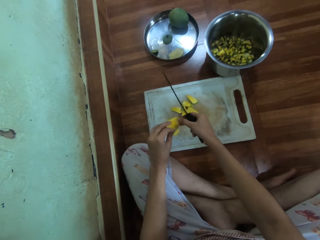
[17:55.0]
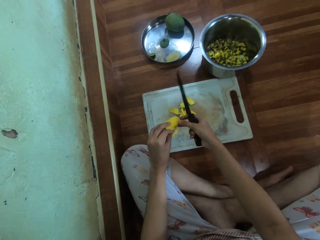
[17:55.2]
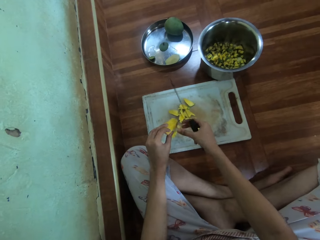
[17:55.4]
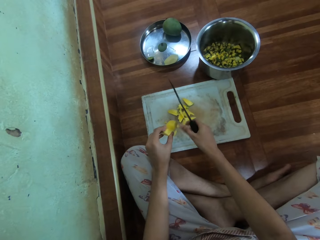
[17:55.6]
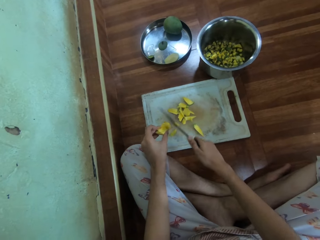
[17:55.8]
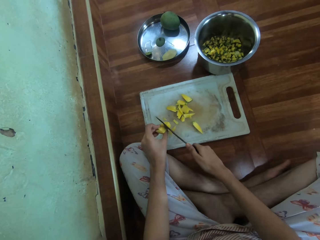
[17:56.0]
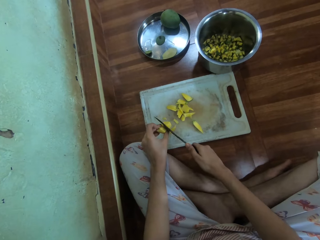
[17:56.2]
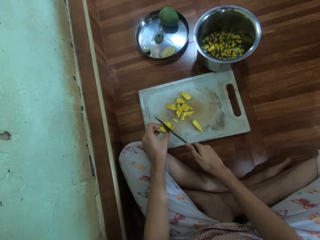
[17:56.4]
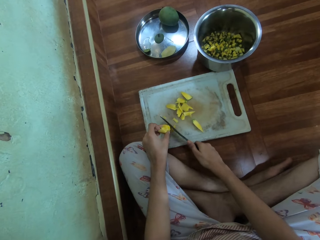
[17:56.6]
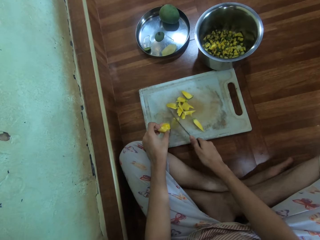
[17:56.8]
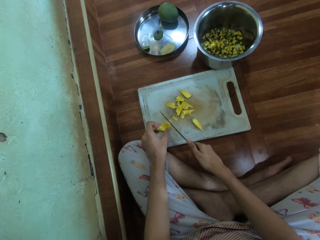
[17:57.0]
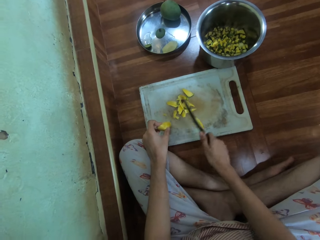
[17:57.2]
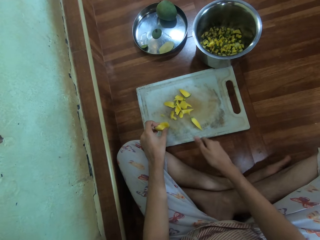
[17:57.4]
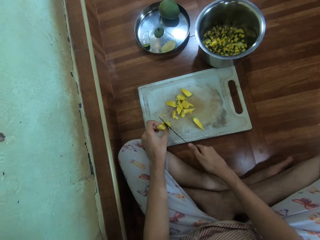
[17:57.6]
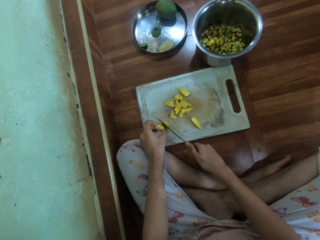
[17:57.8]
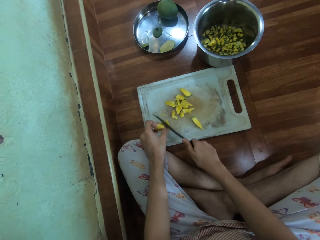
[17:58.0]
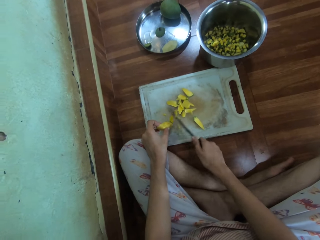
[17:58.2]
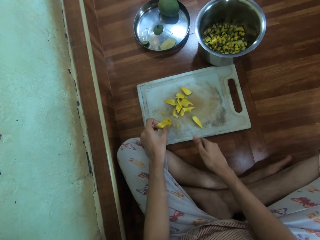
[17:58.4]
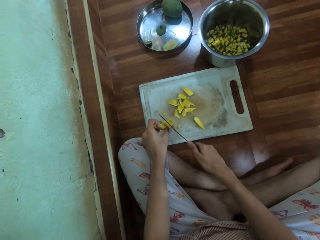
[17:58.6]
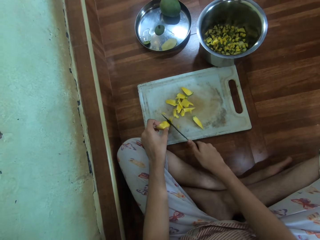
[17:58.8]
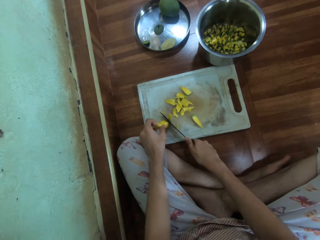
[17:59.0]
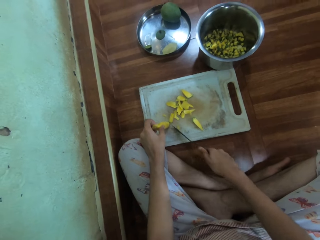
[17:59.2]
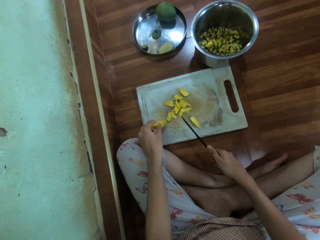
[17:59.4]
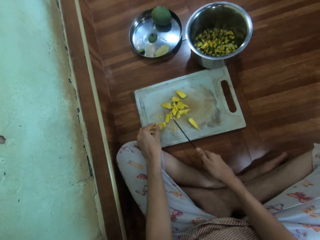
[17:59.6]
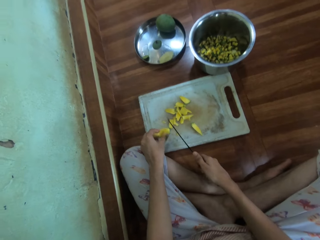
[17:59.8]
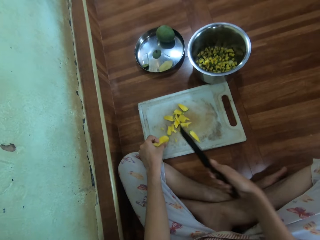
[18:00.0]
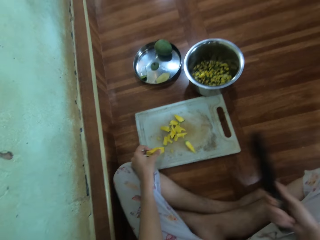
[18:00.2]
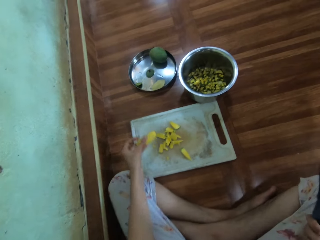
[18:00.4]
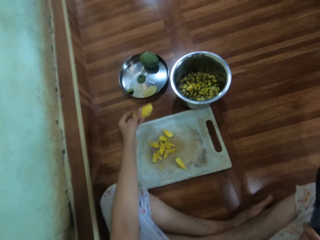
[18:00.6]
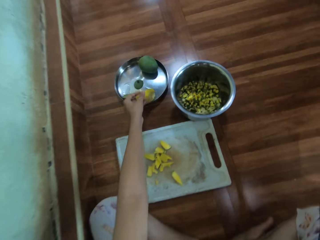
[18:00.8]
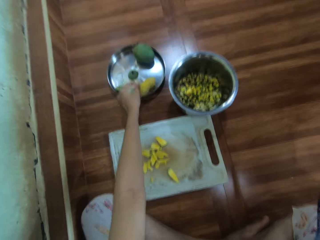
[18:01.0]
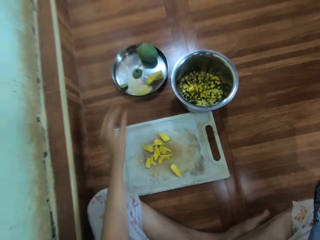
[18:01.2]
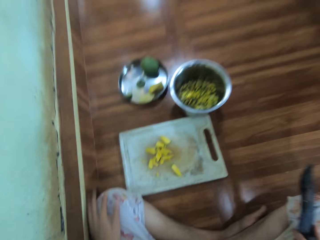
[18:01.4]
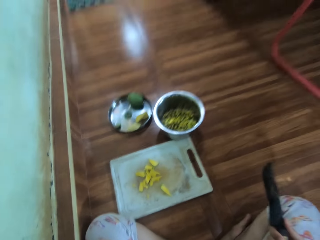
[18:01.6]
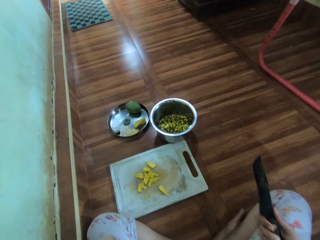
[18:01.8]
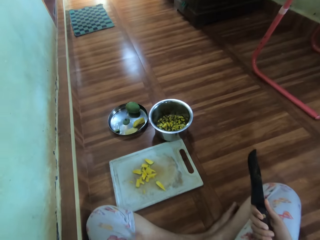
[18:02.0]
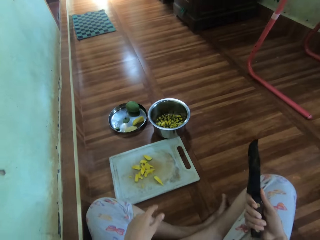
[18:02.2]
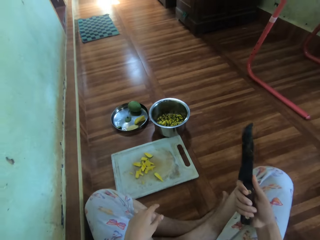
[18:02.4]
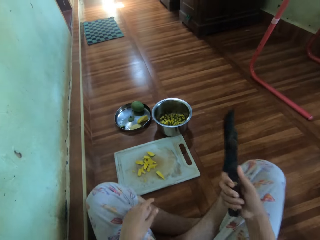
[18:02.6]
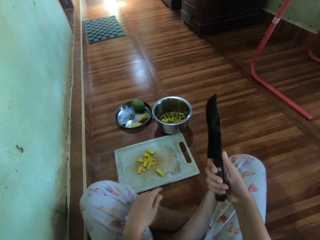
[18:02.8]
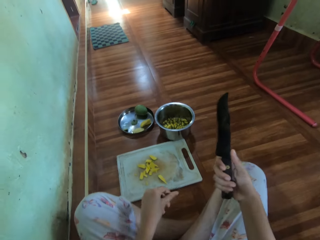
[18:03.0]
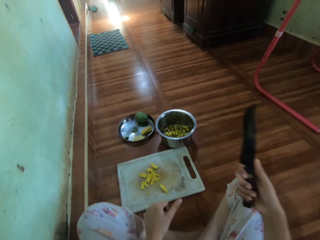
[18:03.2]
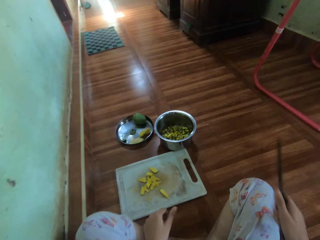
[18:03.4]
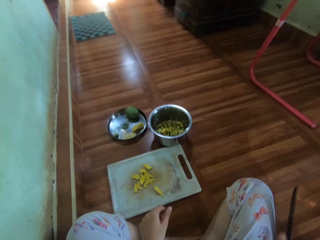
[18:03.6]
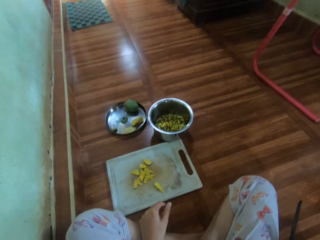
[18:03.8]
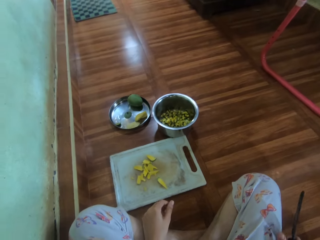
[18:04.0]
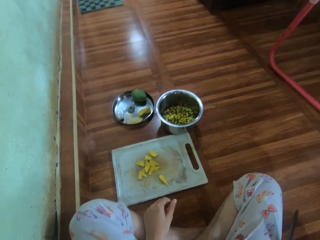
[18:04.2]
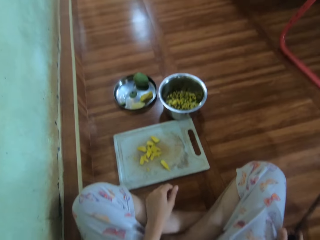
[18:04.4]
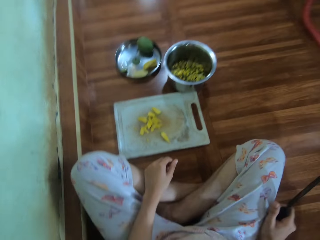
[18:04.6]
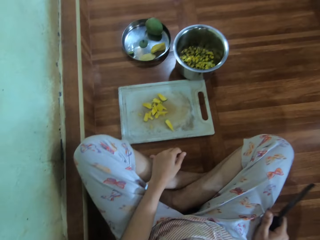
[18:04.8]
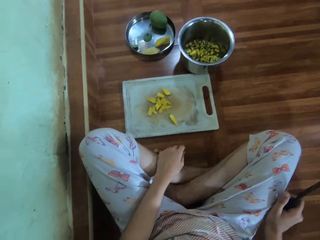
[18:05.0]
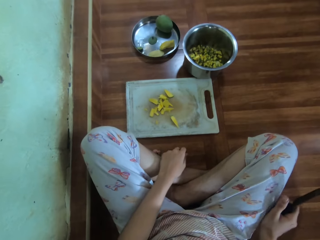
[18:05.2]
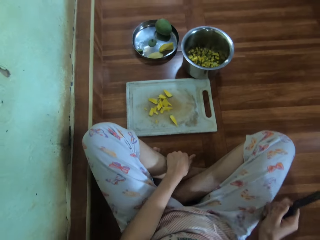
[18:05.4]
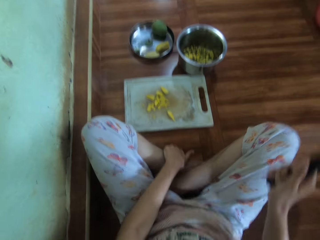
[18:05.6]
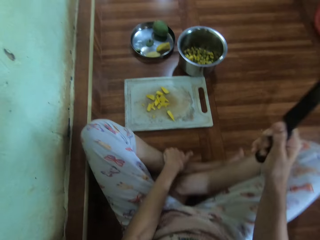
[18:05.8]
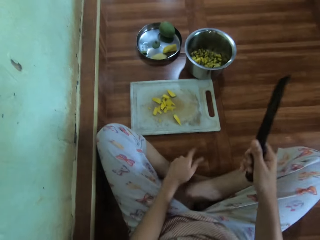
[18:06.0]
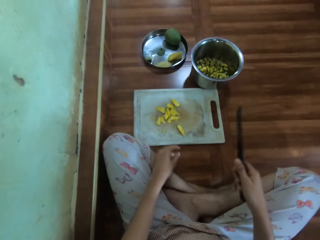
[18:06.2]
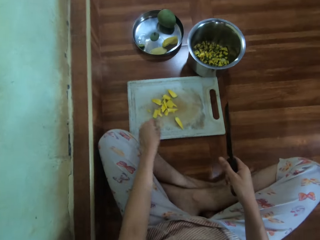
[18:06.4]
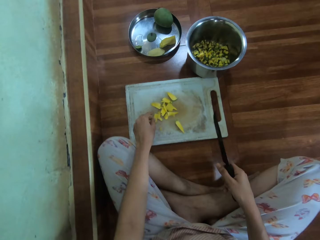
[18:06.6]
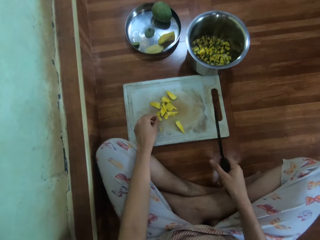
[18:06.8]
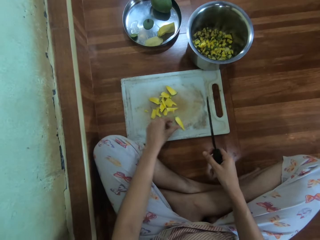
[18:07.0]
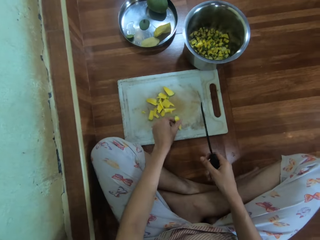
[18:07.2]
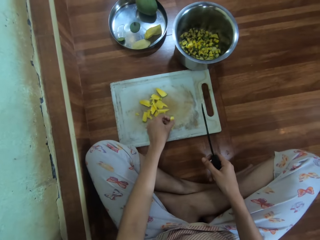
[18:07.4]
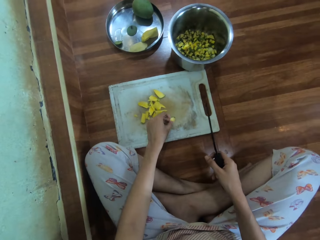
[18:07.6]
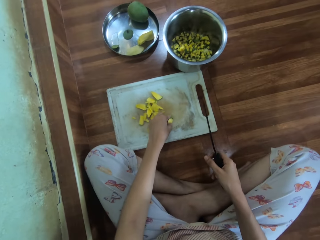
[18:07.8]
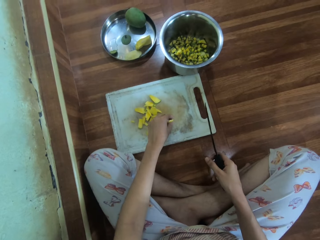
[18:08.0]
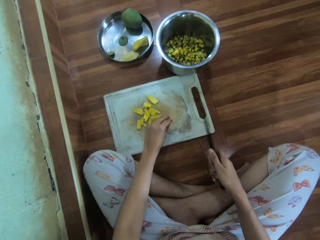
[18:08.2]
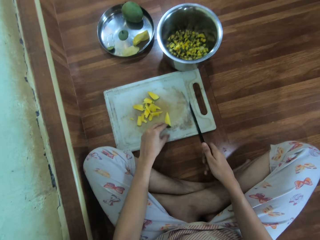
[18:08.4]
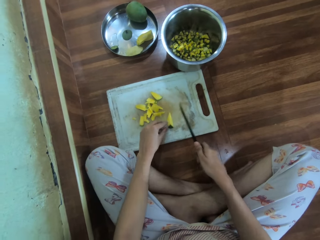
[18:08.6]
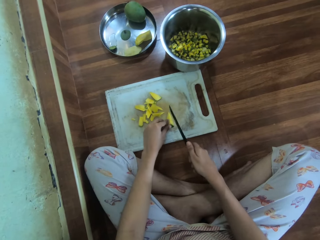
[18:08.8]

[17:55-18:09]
The camera wearer adjusts a piece of mango and touches a mango. They cut the mango with a knife, hold the mango, and cut the mango with the knife. They place a seed on the lid and drop the part of the mango on the lid. They adjust legs, rub fingers, rub hands, adjust legs, and adjust the piece of mango.

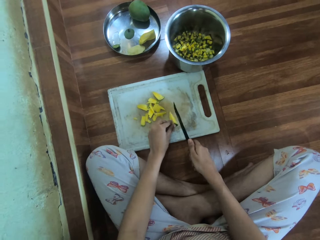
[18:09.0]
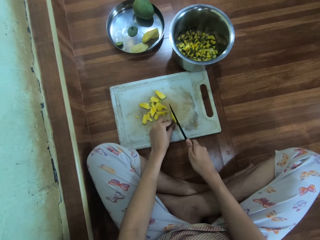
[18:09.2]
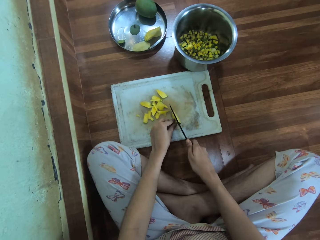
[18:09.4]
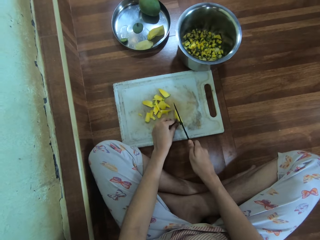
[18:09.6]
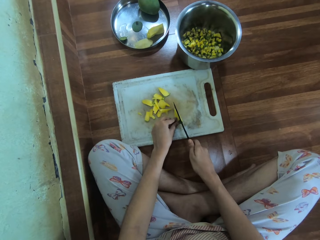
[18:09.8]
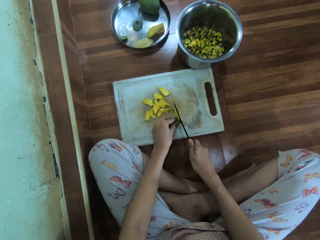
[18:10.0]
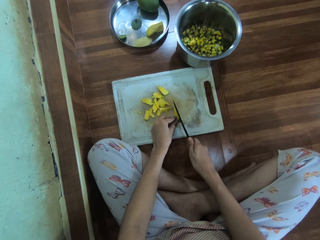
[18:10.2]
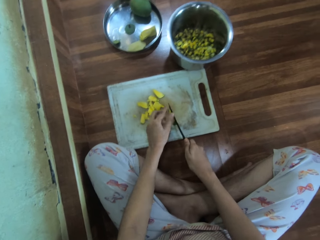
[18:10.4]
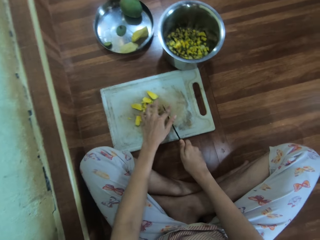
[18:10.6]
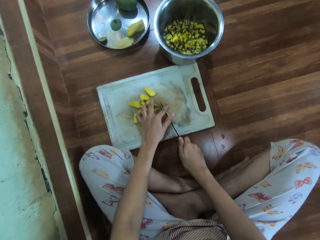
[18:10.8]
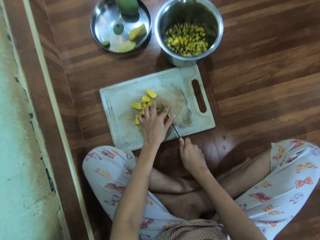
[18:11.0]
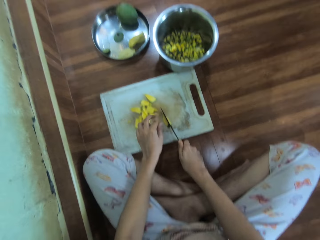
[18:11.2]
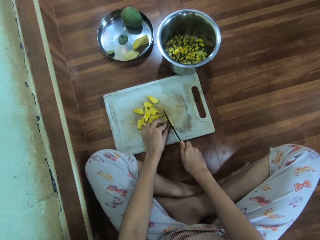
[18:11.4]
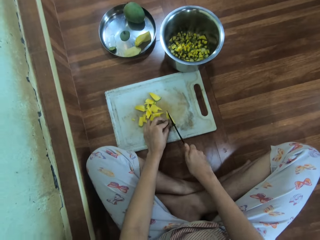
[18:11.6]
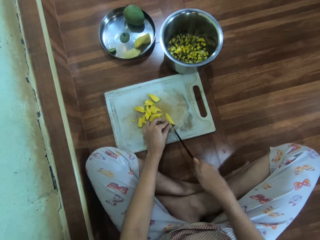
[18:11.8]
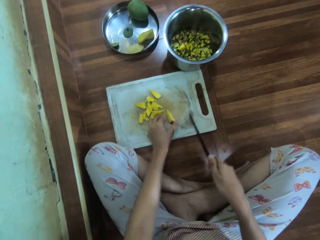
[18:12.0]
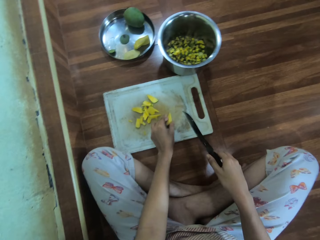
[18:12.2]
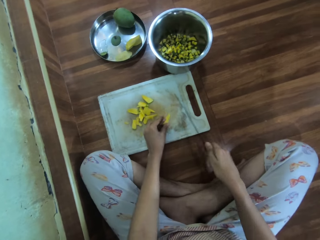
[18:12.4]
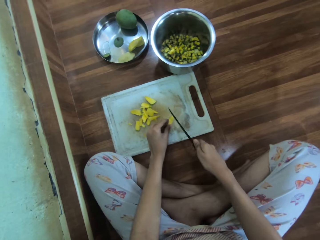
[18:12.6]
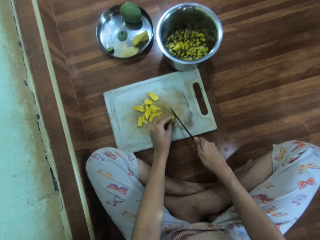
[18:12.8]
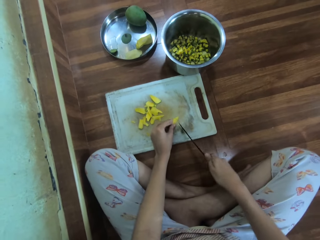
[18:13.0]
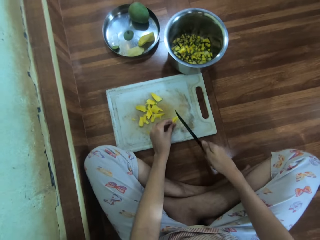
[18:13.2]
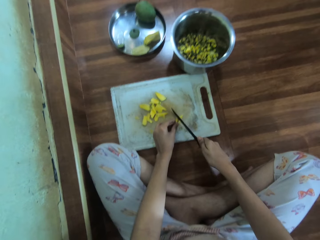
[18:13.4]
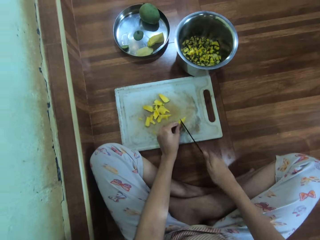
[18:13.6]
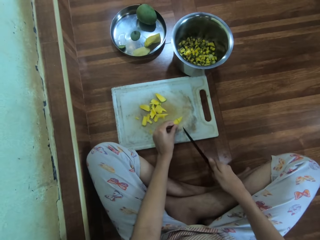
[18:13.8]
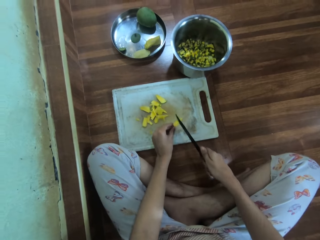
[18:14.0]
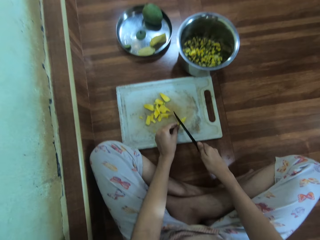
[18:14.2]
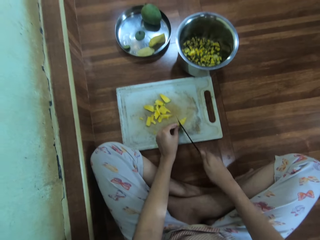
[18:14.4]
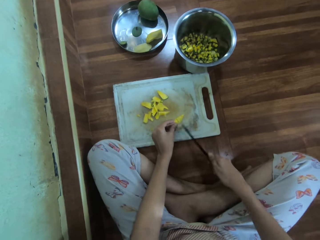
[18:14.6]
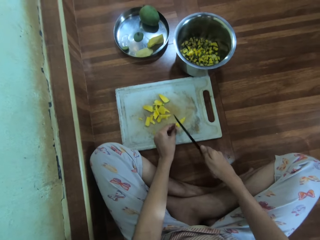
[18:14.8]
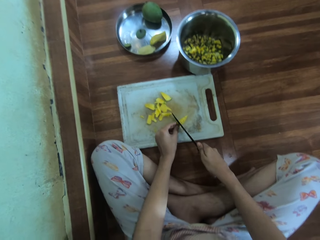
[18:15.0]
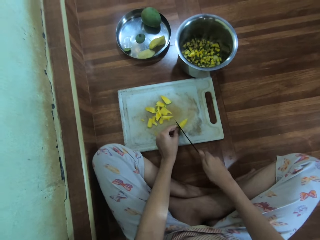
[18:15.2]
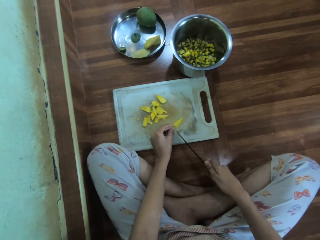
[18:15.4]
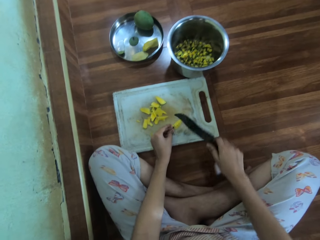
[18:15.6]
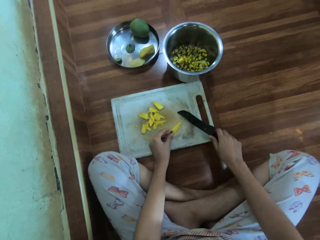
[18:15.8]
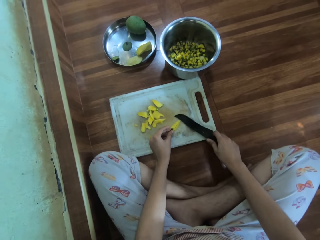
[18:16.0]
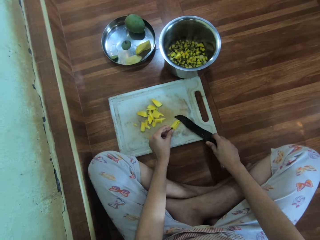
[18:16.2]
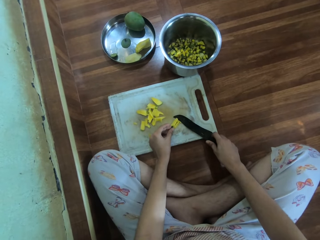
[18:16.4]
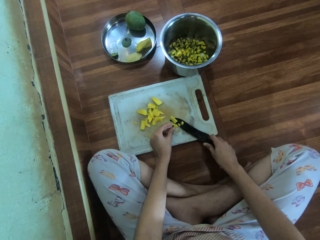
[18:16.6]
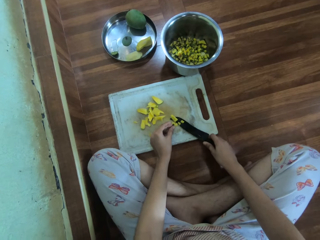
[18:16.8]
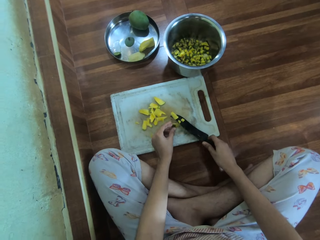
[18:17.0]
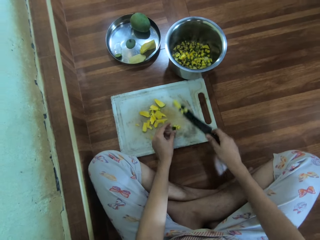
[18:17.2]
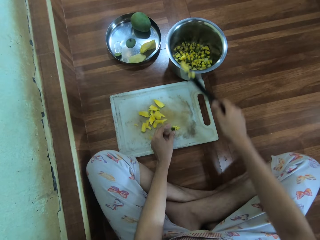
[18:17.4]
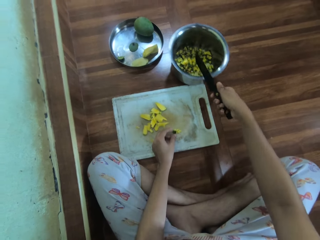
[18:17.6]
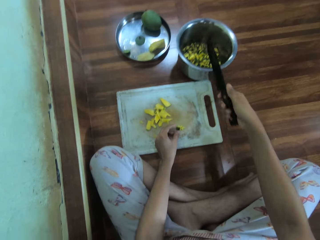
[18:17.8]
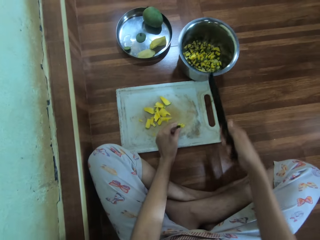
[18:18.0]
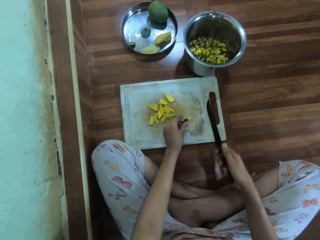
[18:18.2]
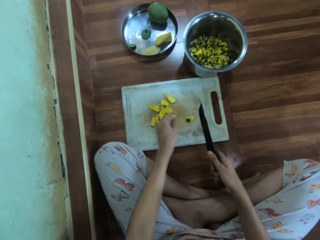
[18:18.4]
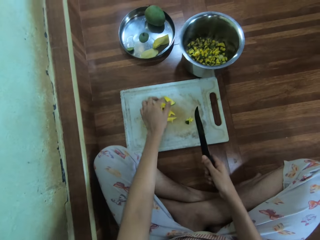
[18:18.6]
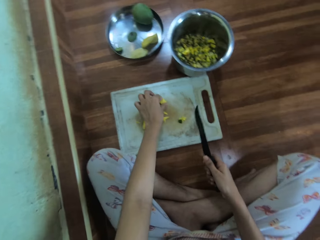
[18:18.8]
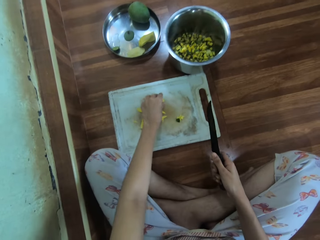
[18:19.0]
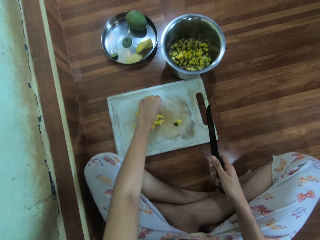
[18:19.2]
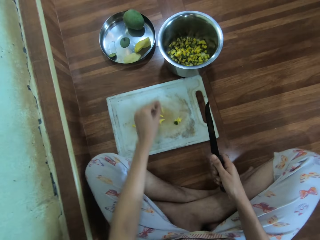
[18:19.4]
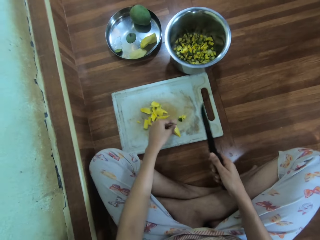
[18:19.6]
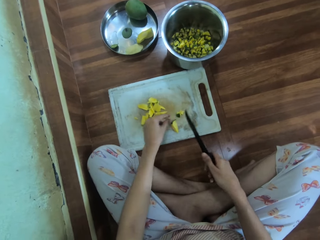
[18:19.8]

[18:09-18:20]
The camera wearer cuts a mango with a knife. They cut mango pieces with the knife. They put the mango pieces in the cooking pot.
